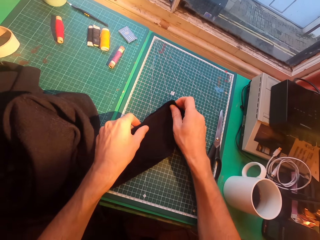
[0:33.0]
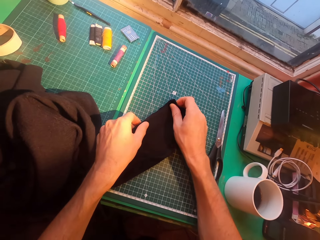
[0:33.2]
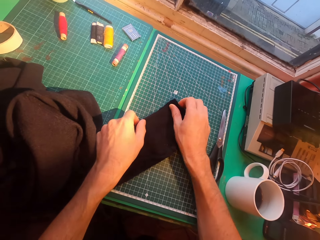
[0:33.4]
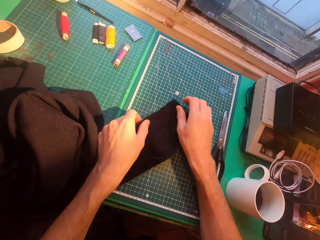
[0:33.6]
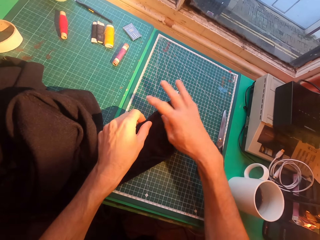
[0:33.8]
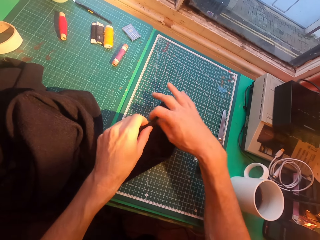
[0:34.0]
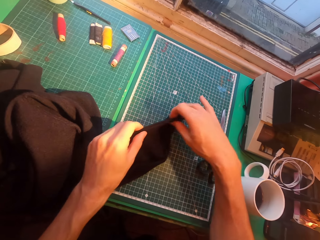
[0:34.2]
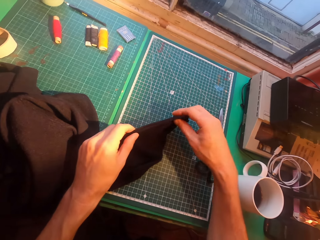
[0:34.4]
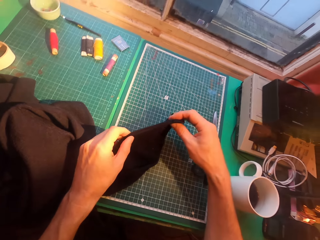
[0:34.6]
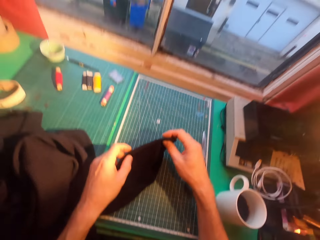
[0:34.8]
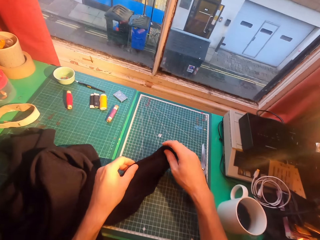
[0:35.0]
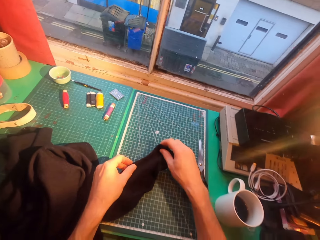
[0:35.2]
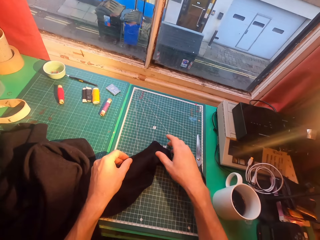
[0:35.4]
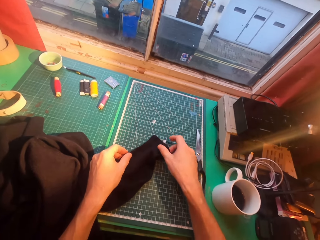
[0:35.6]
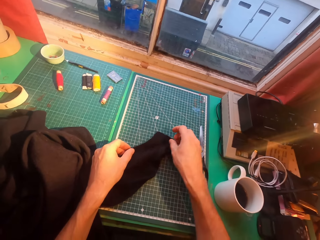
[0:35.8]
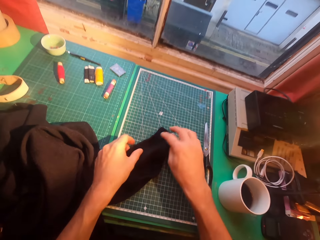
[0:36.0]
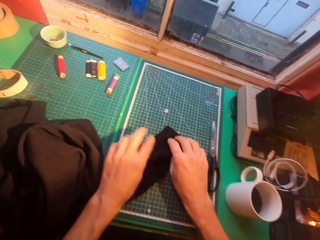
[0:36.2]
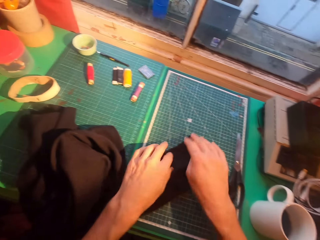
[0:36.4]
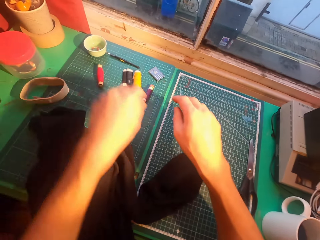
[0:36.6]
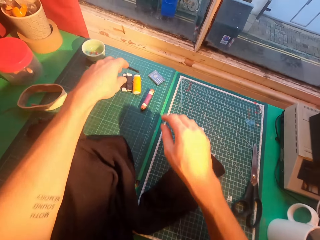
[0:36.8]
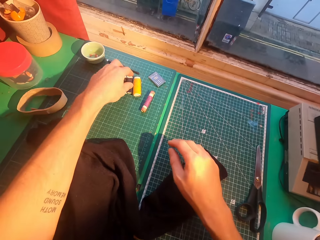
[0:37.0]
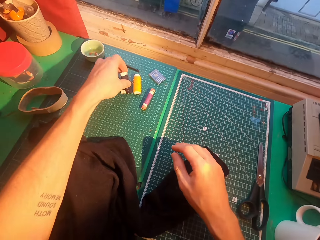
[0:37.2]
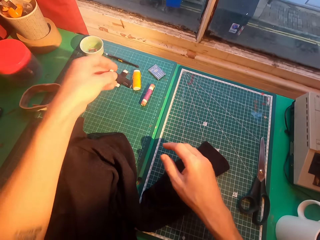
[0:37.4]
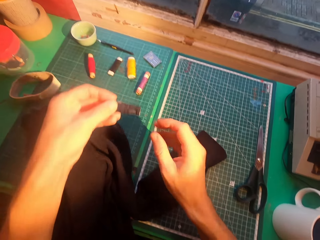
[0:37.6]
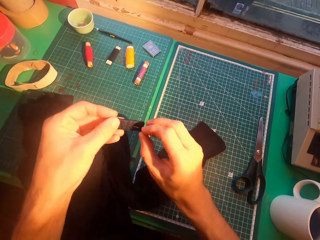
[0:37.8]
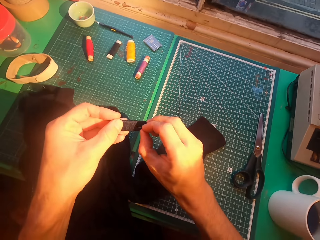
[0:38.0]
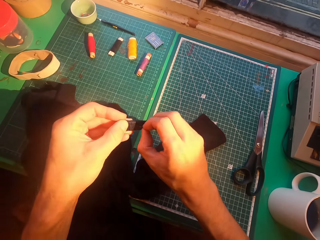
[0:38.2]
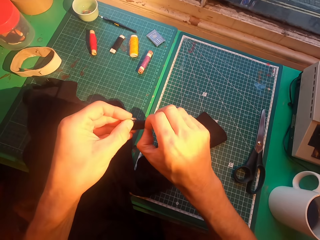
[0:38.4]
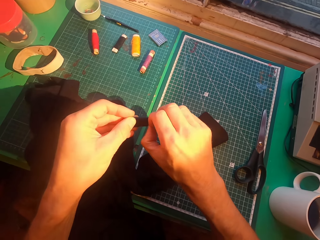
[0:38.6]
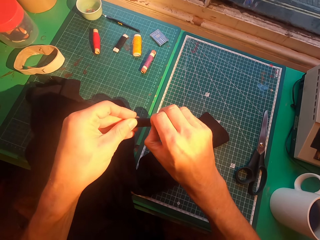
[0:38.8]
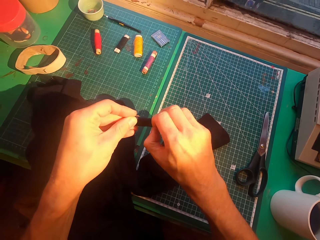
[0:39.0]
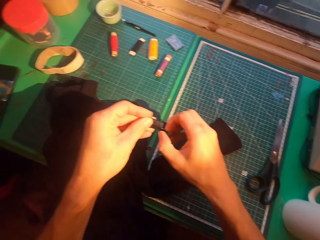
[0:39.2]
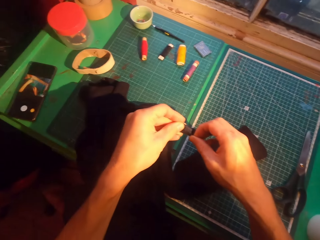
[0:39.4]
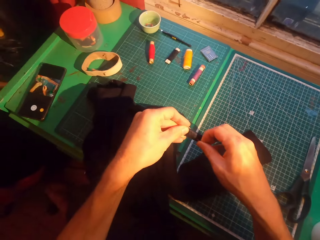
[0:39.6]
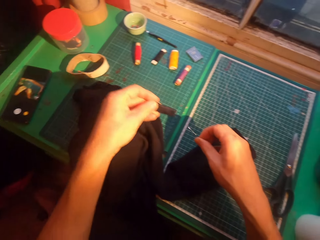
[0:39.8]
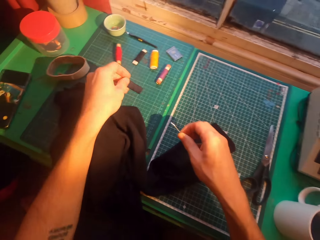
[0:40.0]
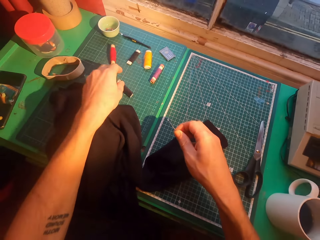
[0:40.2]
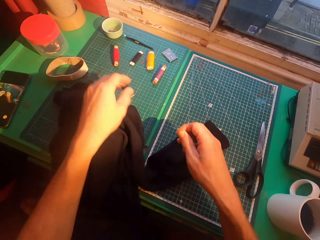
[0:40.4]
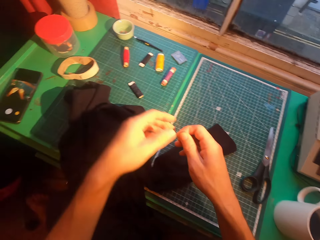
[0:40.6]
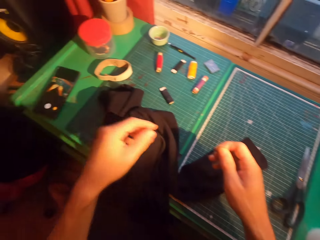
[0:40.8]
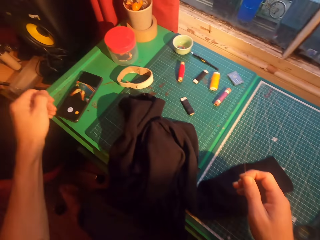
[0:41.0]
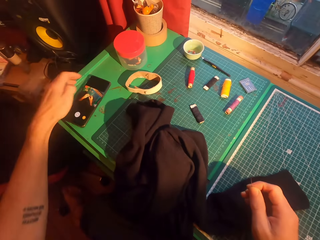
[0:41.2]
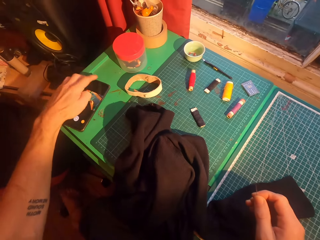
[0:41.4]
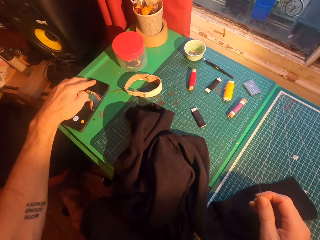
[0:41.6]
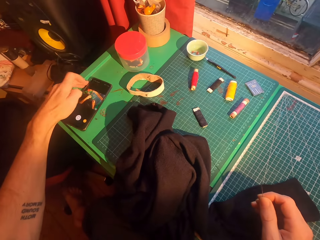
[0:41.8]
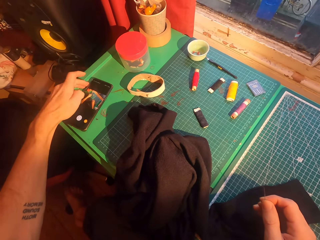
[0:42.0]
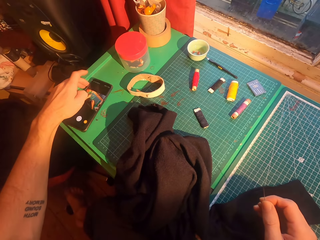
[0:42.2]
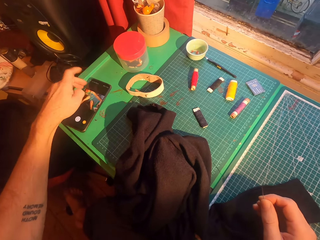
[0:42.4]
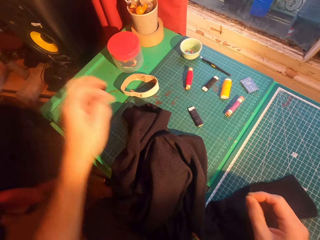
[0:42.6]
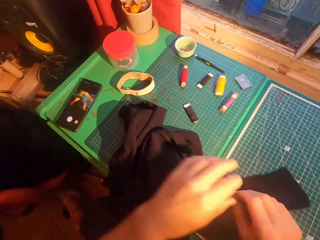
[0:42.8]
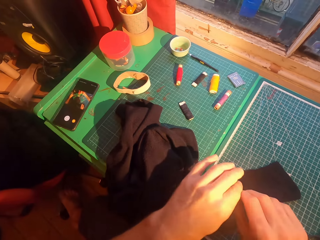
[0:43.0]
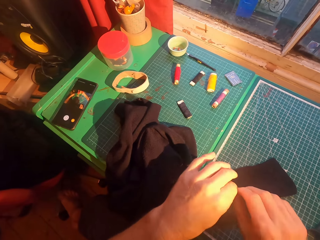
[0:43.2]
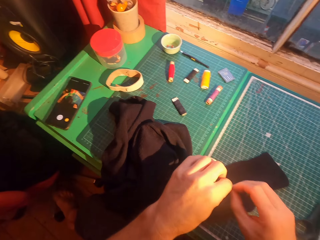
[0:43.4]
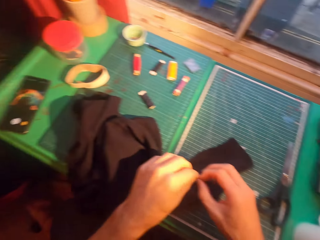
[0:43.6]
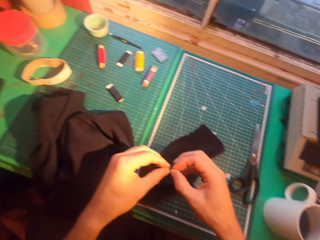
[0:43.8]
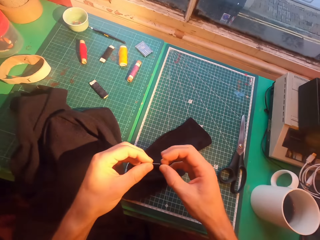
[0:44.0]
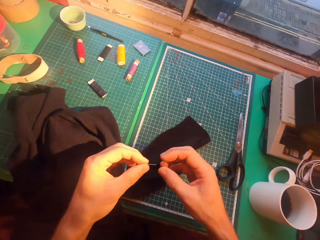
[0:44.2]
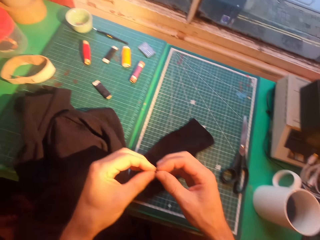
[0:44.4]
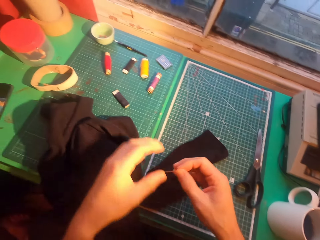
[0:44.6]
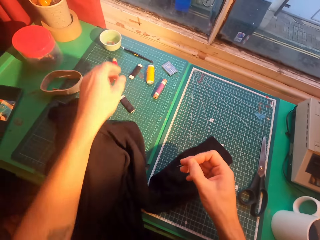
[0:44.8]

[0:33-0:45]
The camera wearer aligns a sweater. They look at the cloth. They pick up a thread on the table. They remove a needle from the thread. They put the thread on the table. They scroll on a phone.

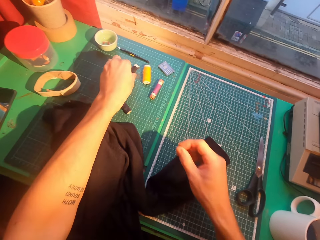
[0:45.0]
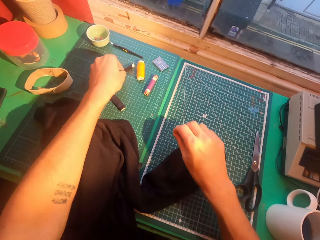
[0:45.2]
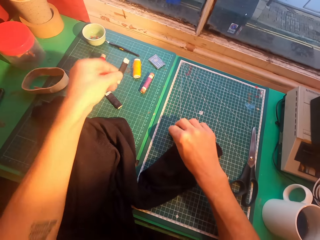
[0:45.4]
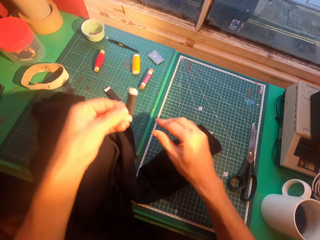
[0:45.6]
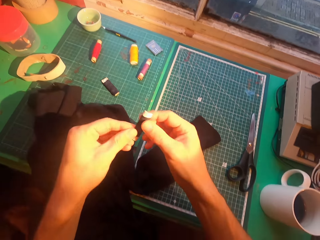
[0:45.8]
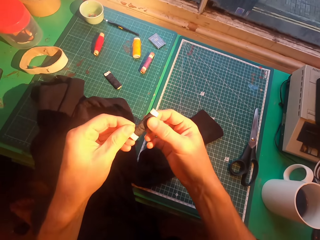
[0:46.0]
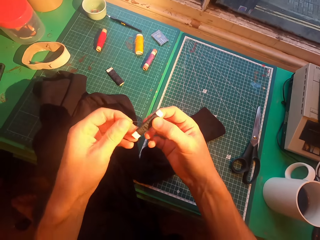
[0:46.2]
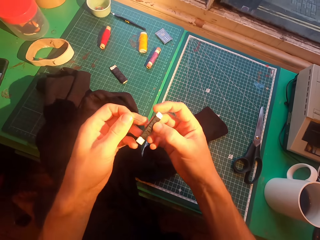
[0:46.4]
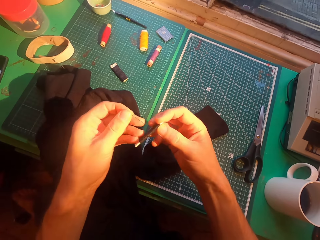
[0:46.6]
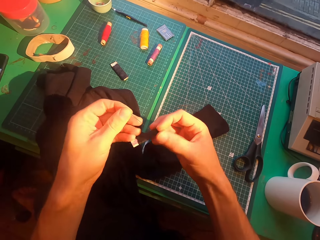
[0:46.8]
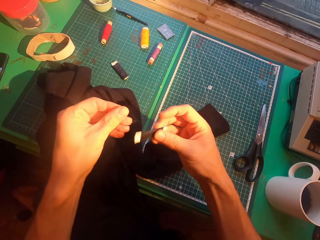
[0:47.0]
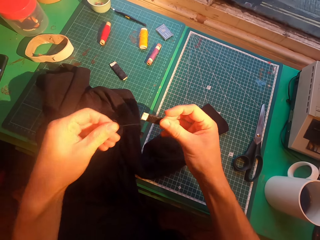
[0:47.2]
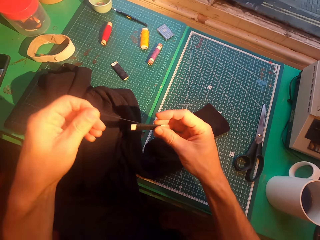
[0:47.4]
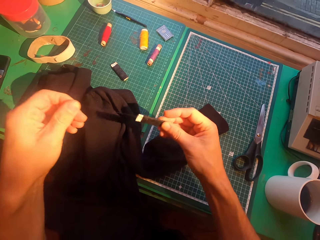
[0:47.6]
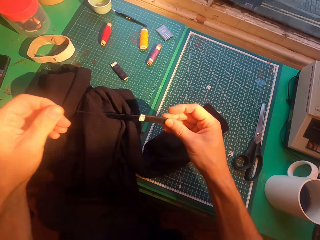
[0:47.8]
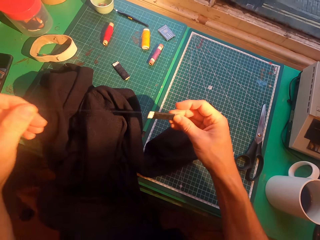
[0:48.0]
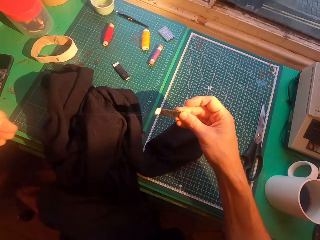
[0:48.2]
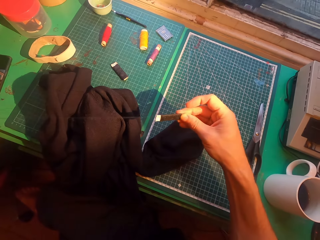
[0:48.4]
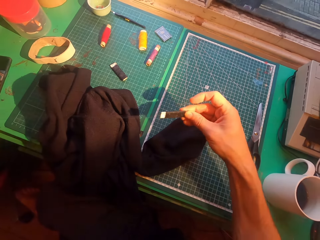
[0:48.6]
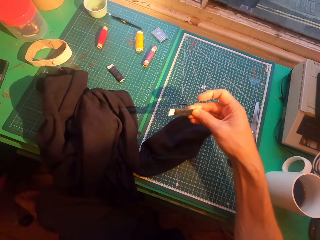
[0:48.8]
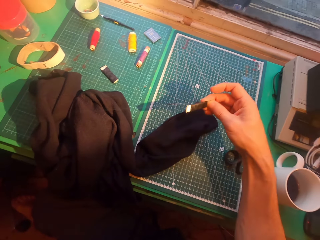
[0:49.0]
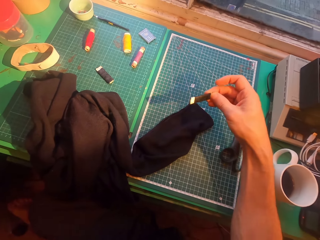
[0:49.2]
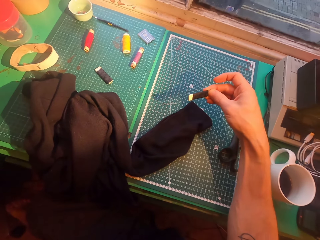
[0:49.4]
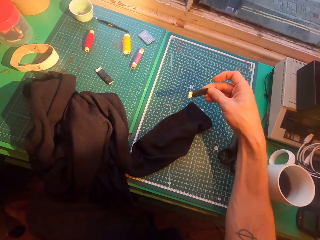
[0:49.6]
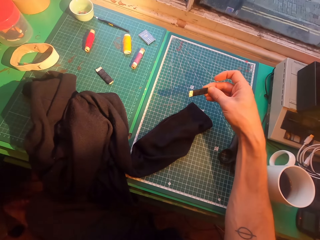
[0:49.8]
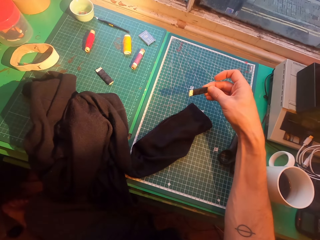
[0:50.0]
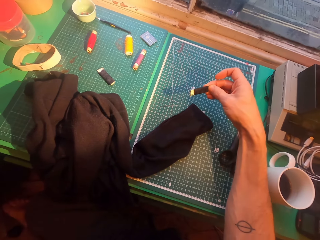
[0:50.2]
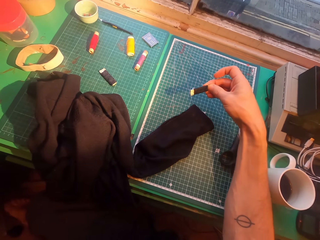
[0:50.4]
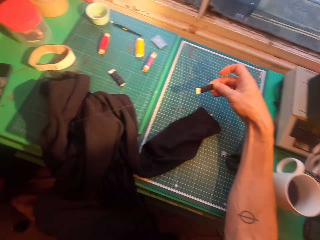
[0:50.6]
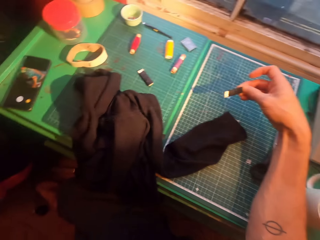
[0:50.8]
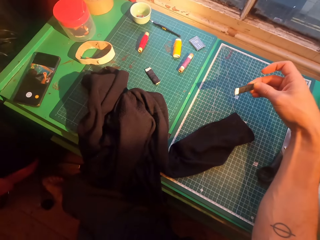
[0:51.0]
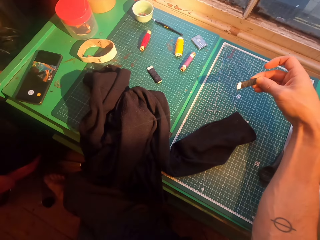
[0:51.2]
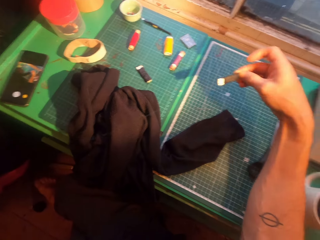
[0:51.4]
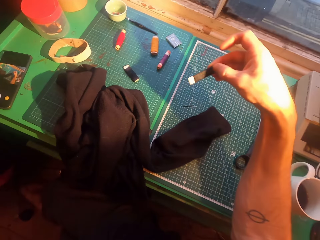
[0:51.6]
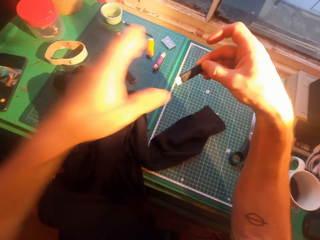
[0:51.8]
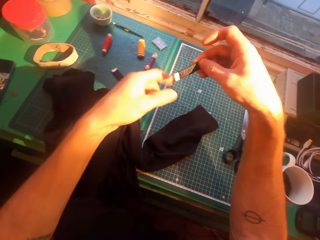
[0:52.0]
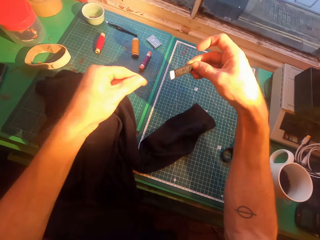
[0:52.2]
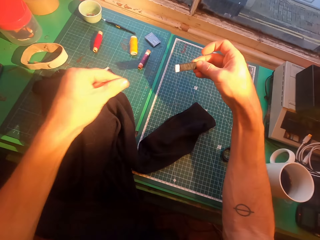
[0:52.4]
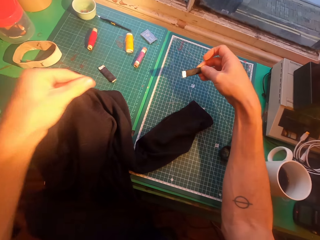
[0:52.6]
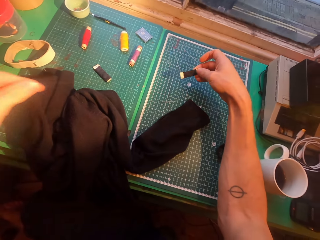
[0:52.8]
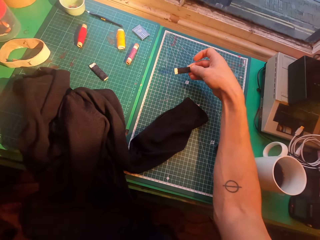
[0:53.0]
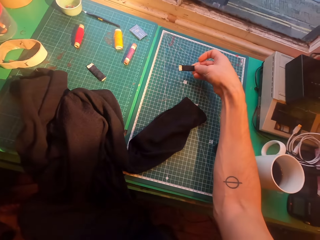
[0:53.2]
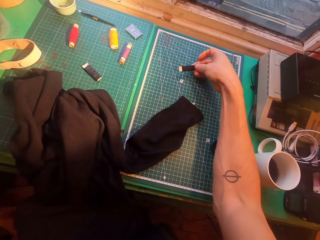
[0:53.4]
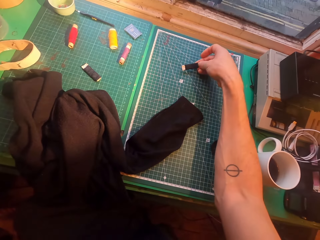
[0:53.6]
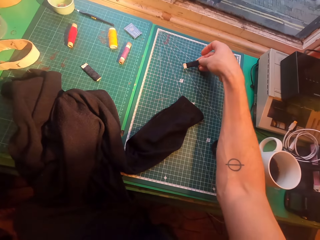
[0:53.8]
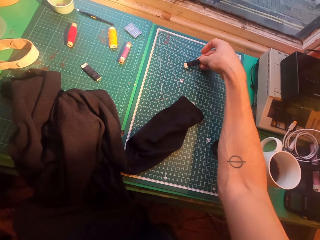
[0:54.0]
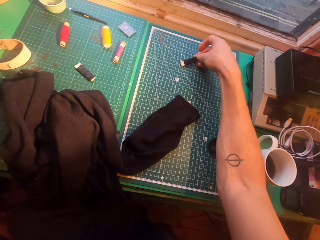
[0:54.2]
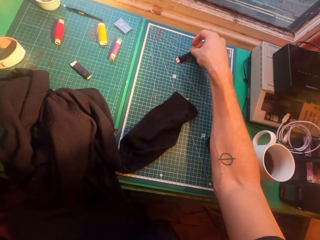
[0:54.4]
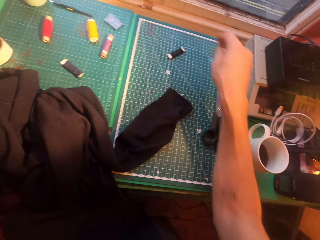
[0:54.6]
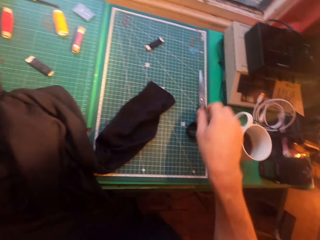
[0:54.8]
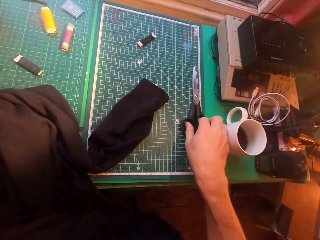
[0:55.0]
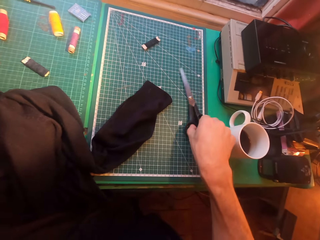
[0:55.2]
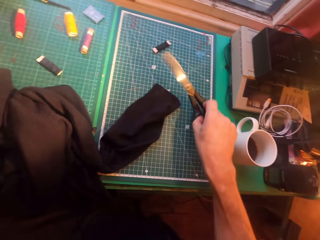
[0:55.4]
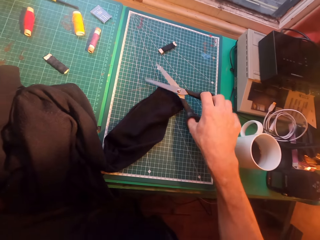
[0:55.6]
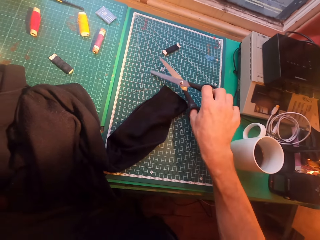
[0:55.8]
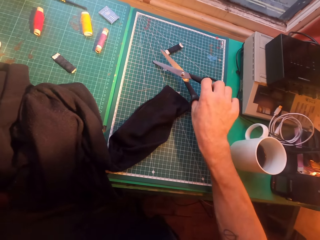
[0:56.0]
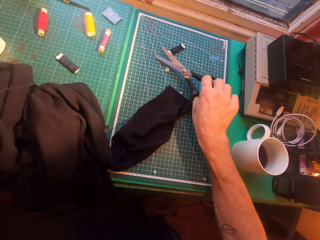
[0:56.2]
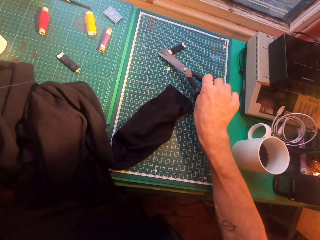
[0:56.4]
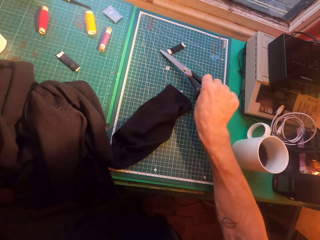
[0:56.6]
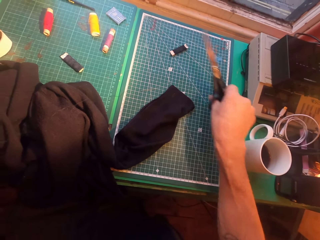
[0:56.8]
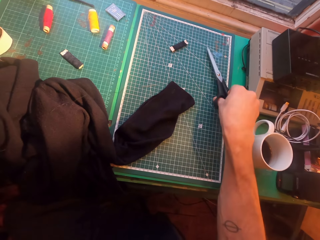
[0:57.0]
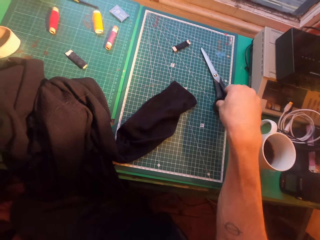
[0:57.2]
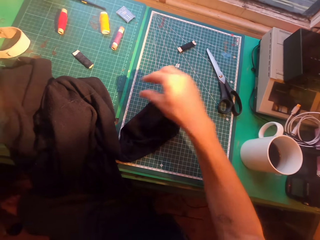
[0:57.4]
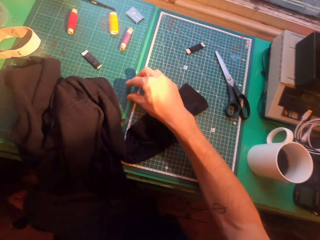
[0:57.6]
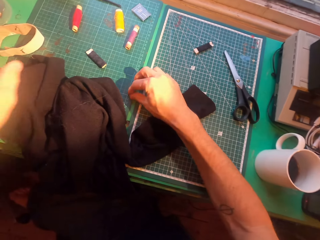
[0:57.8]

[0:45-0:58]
The camera wearer picks up a thread on the table. They put a needle on the table. They unfold the thread. They put the thread on the table. They pick up the scissors on the table. They cut the thread with the scissors. They put the scissors on the table.
